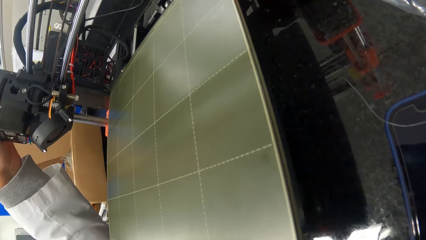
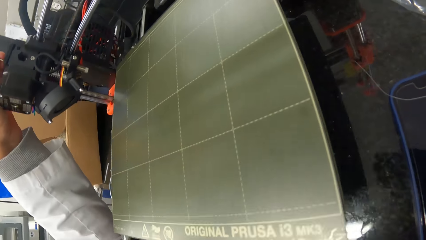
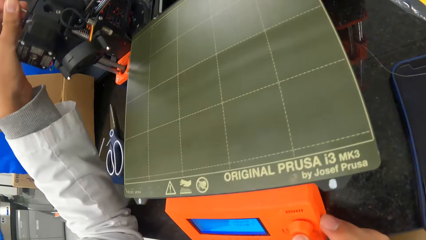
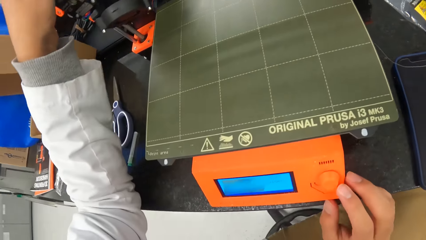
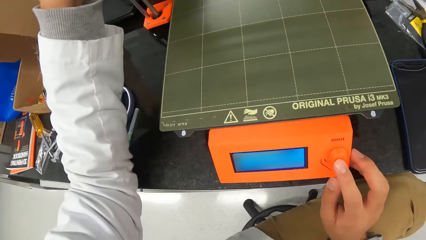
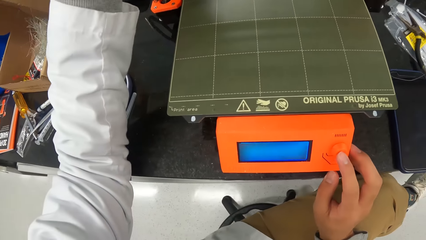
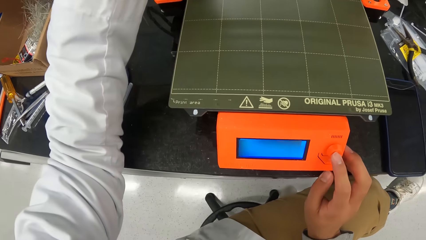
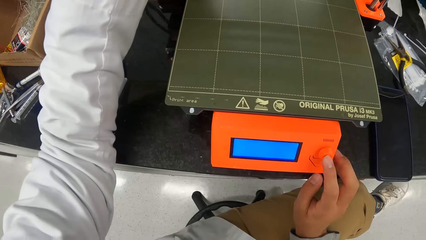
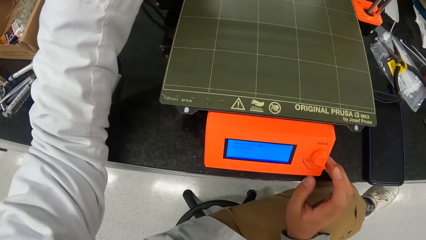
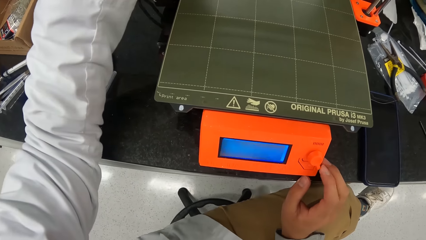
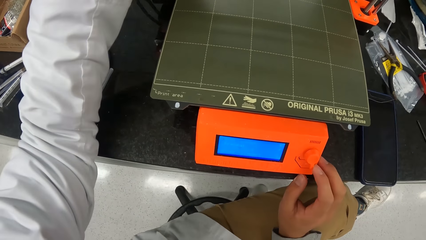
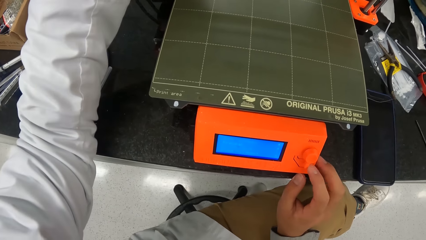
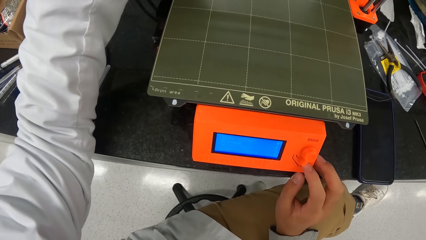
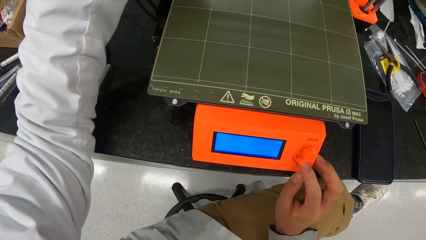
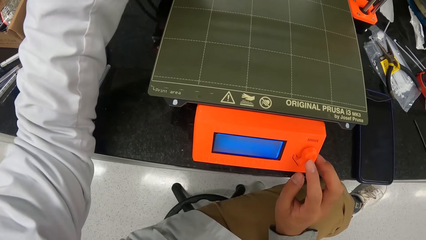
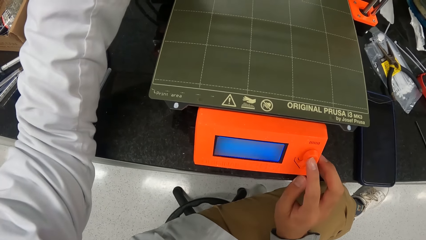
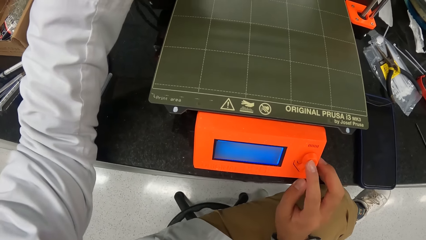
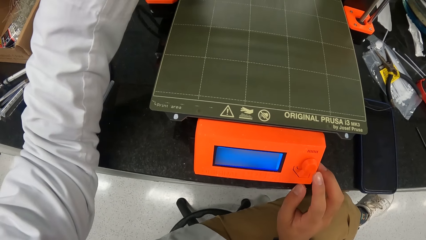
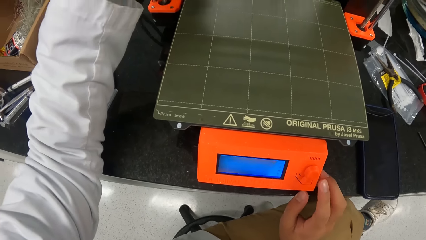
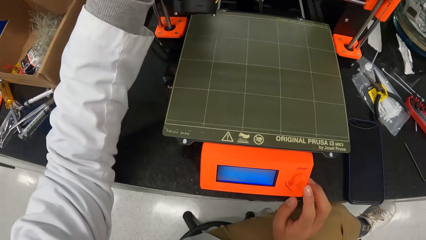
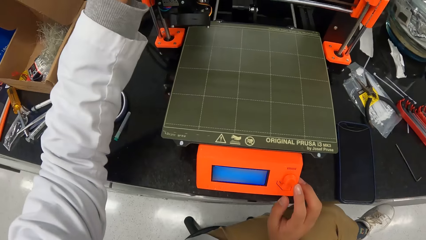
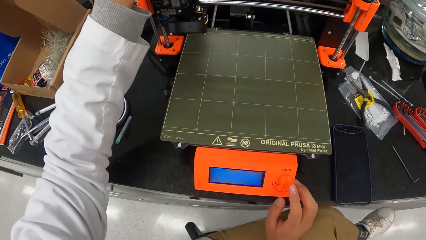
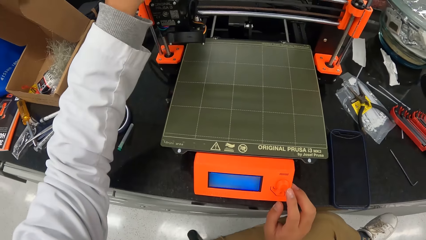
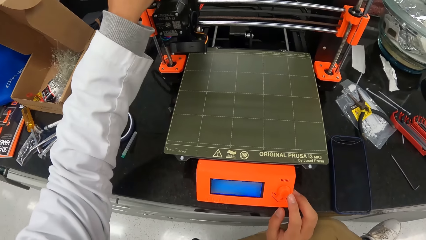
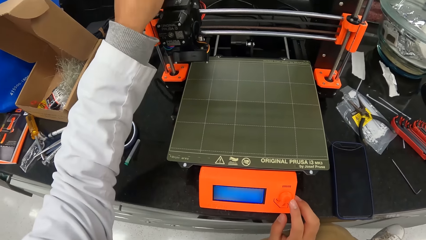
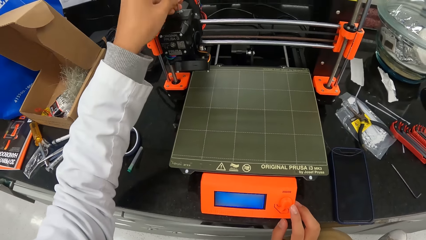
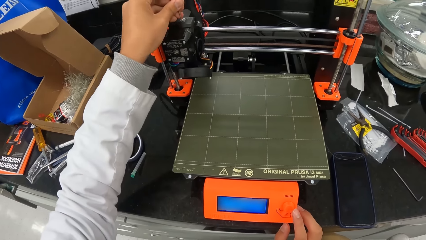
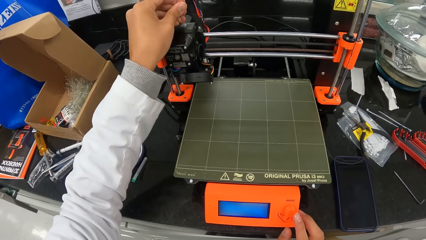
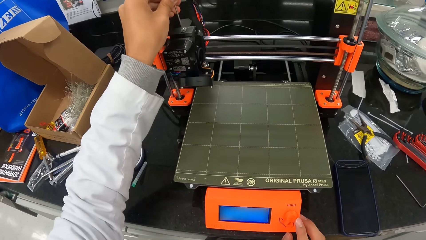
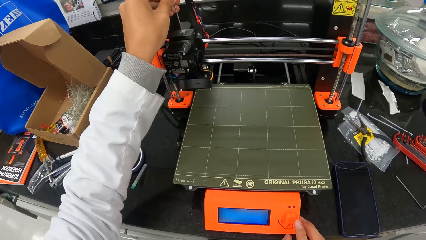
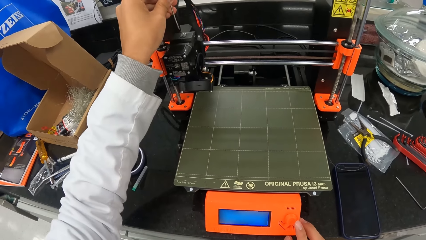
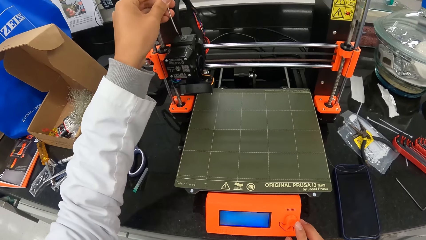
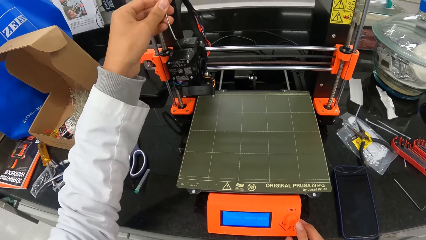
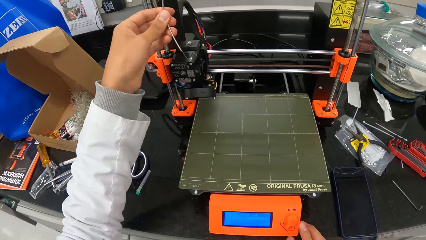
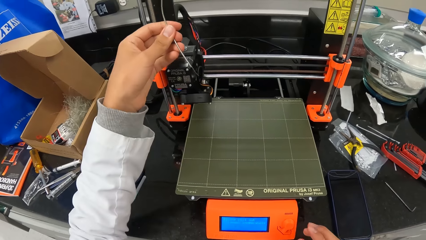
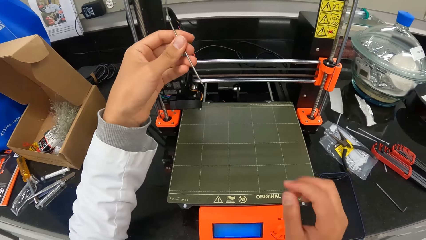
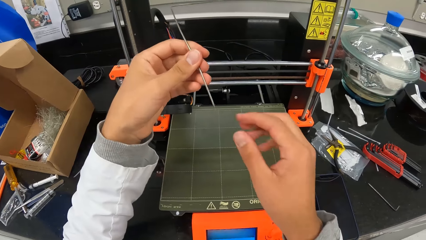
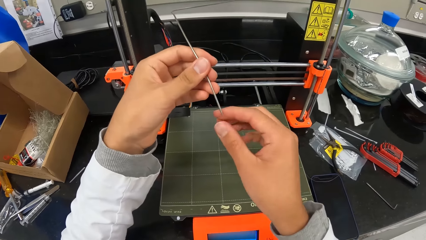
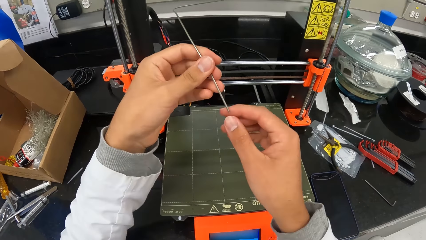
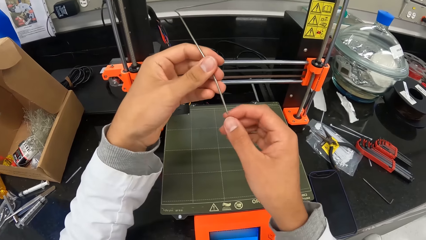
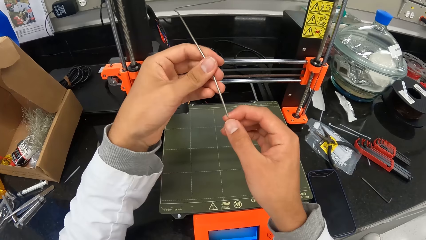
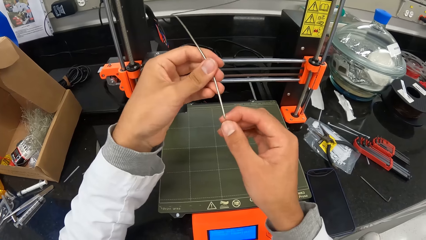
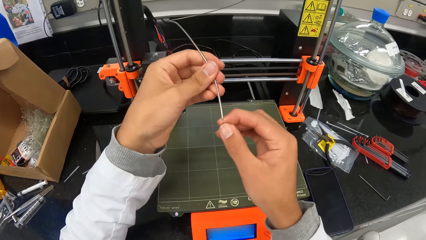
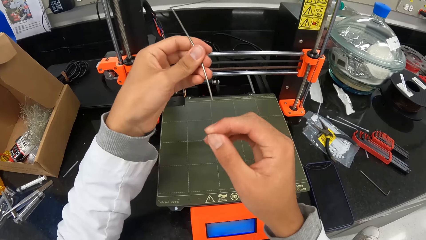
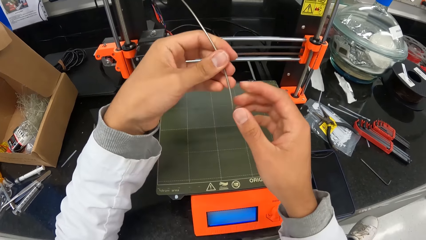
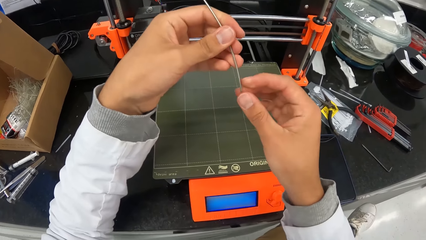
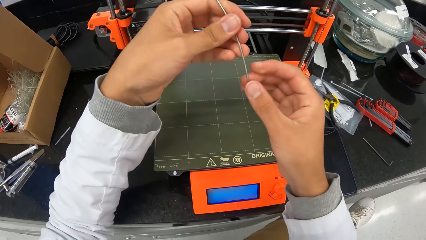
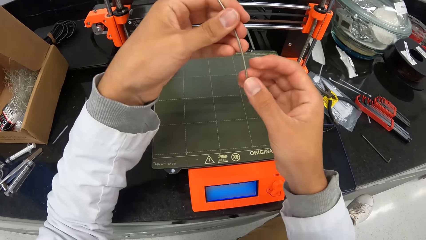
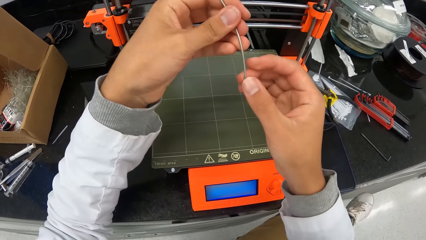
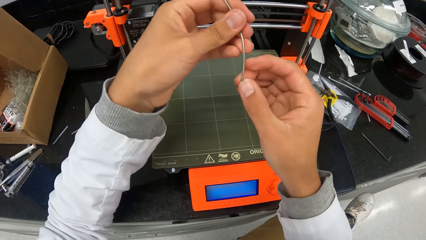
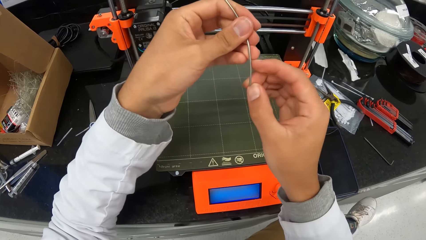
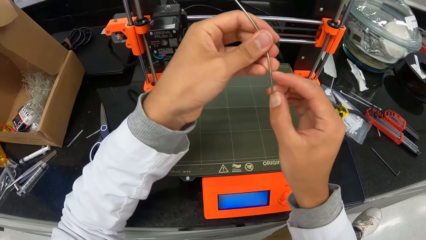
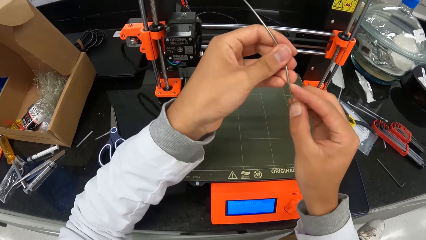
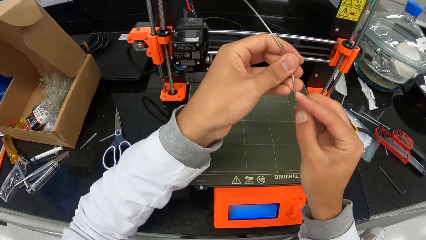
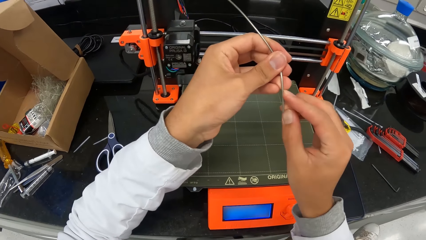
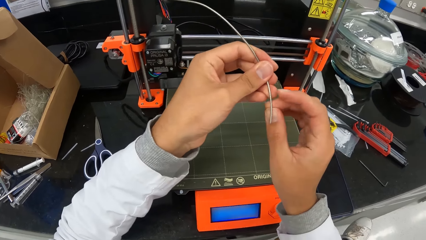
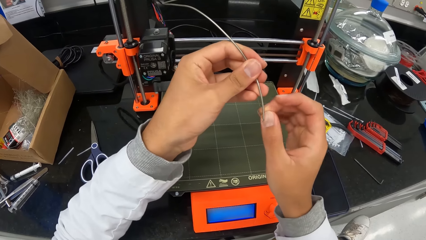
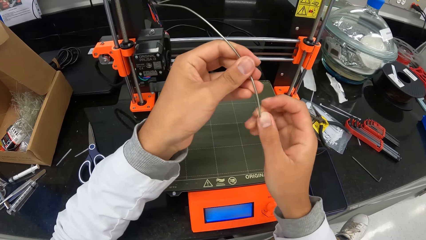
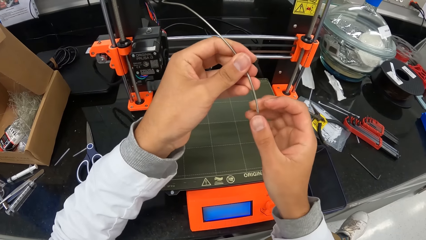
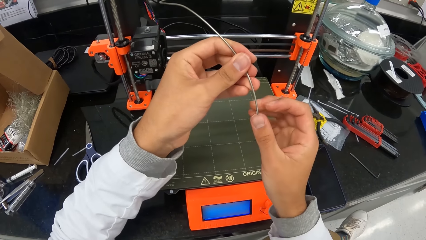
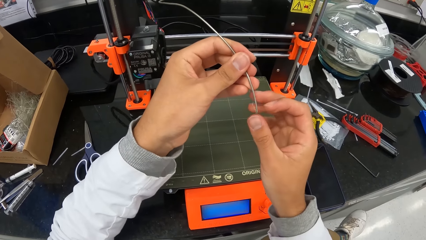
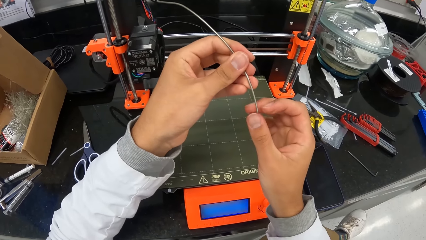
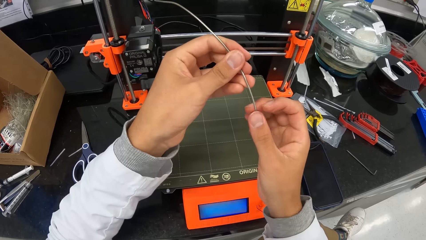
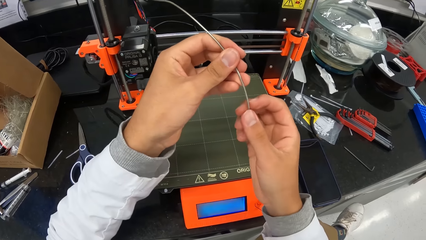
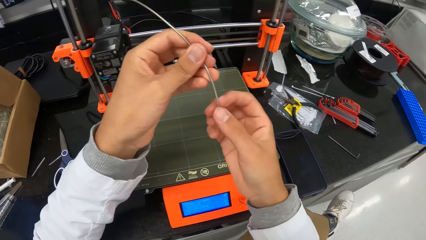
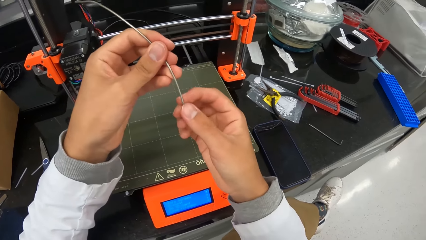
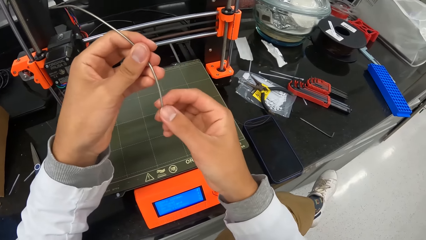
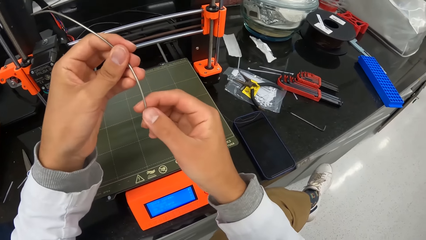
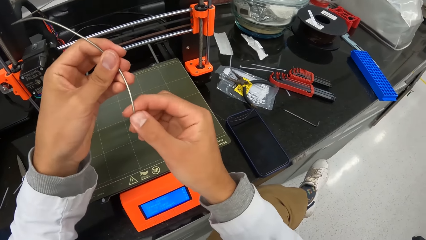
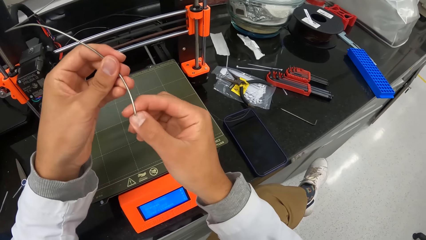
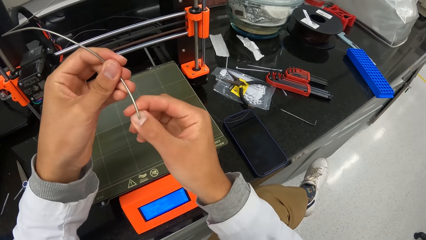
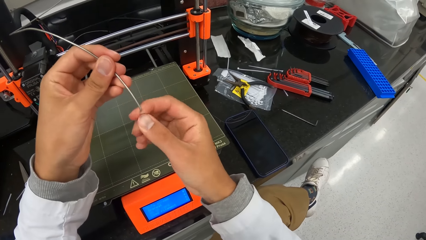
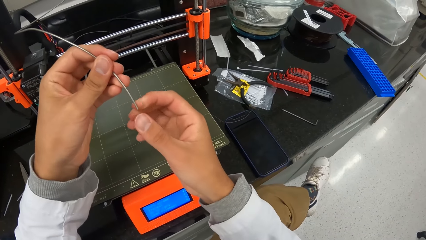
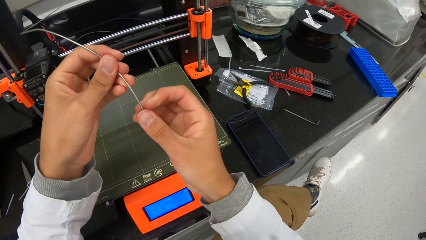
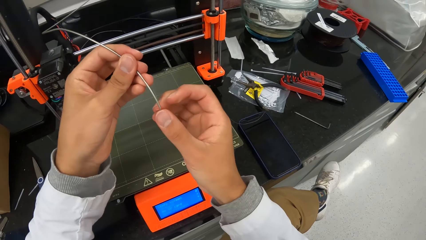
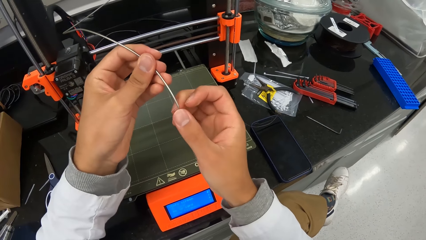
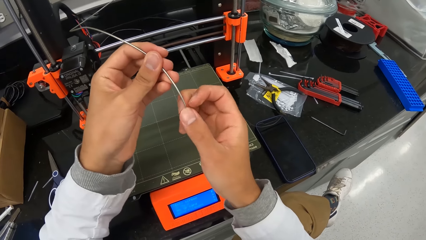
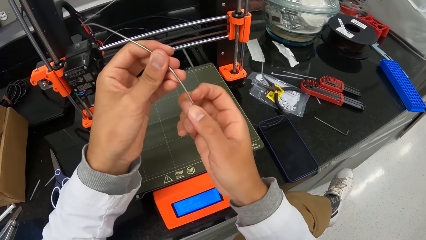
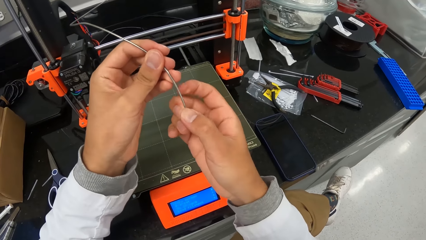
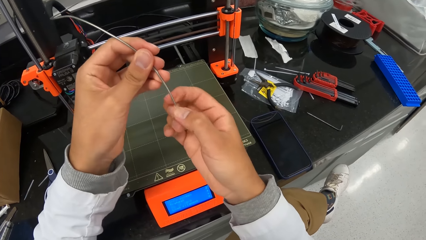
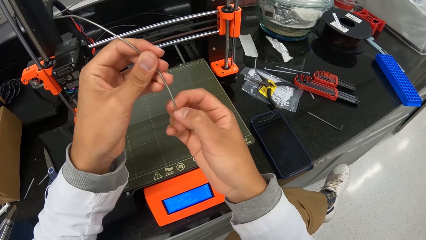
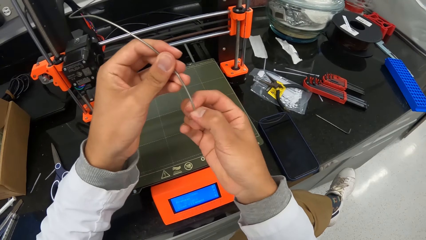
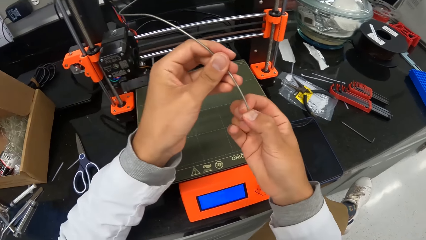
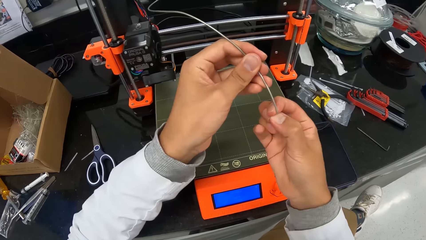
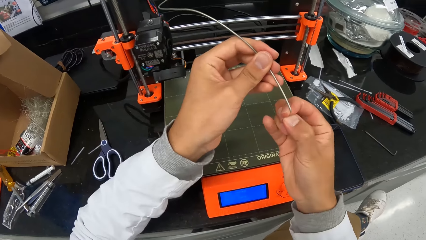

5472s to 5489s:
The camera wearer sets the weighing machine. He touches the wire on the weighing scale. He removes a filament from the 3D printer with his left hand. He cleans the filament with his hands.
